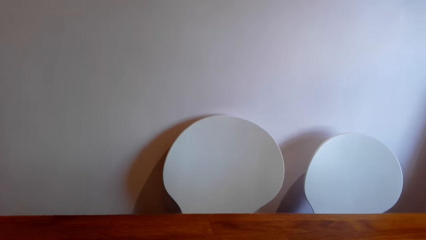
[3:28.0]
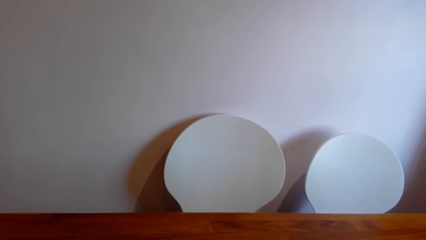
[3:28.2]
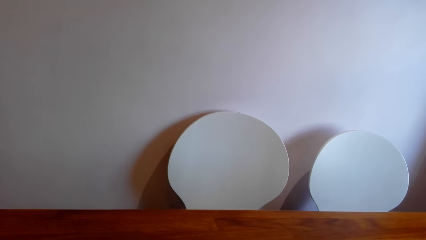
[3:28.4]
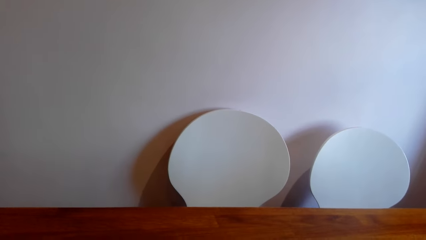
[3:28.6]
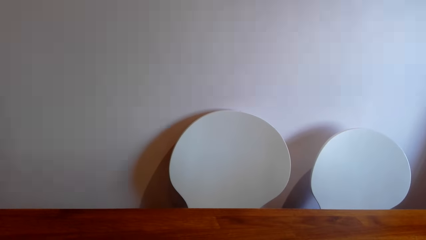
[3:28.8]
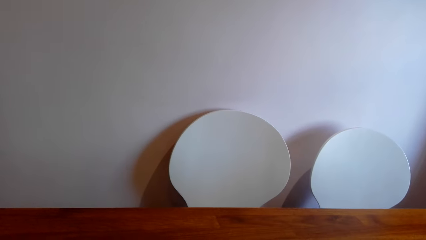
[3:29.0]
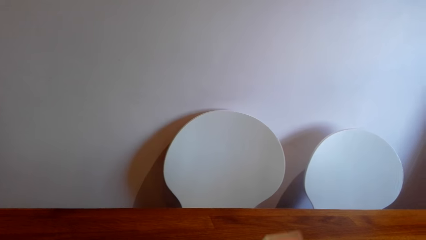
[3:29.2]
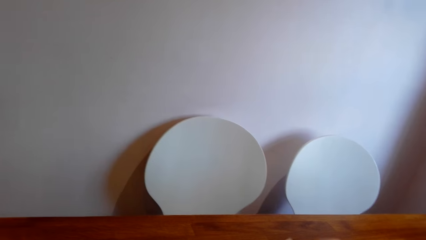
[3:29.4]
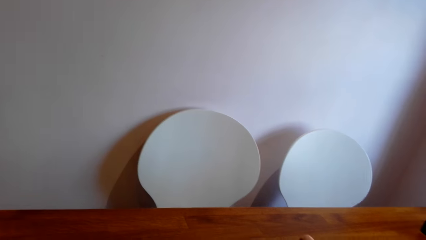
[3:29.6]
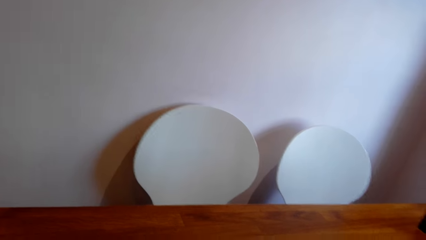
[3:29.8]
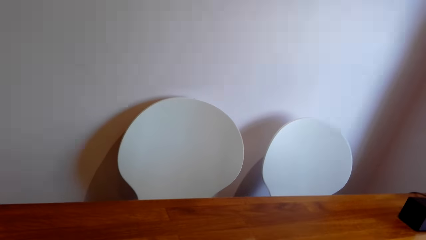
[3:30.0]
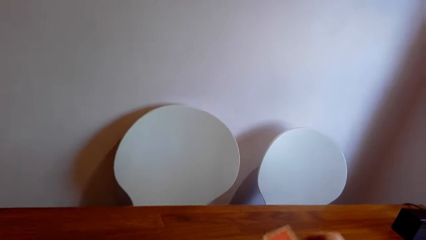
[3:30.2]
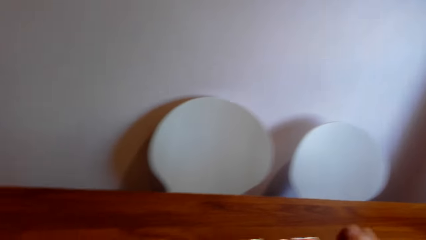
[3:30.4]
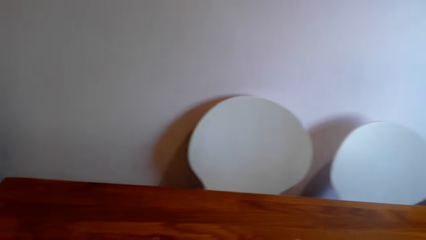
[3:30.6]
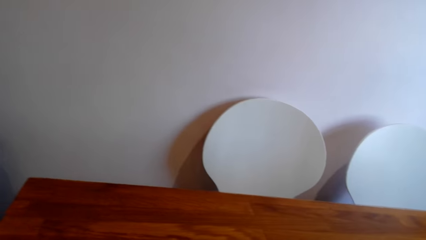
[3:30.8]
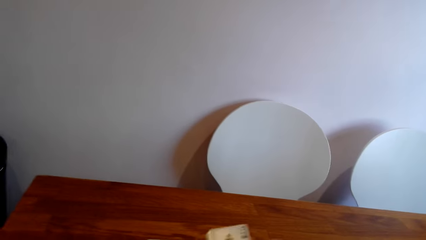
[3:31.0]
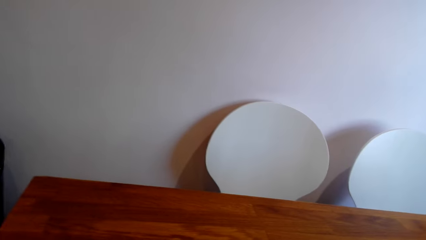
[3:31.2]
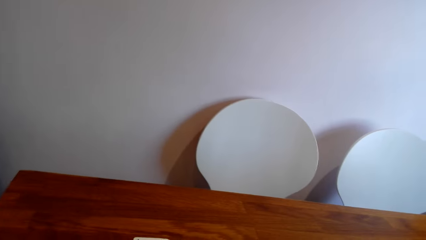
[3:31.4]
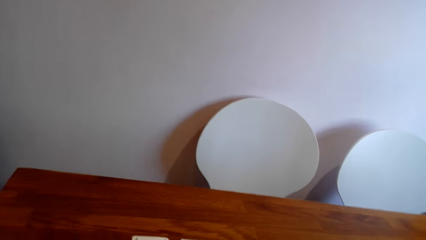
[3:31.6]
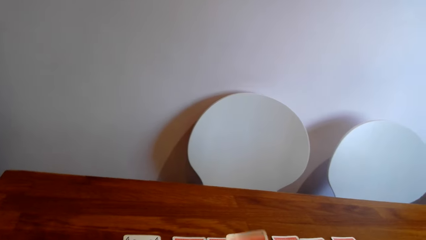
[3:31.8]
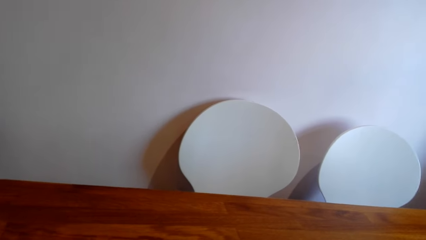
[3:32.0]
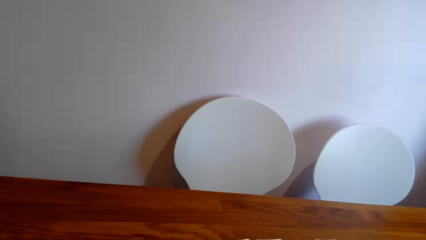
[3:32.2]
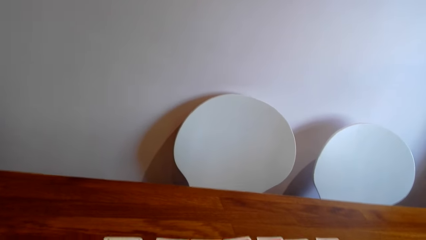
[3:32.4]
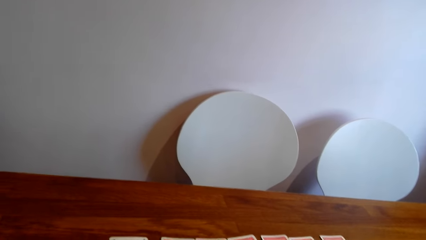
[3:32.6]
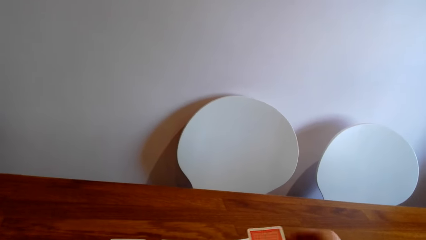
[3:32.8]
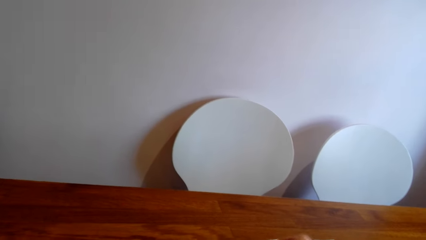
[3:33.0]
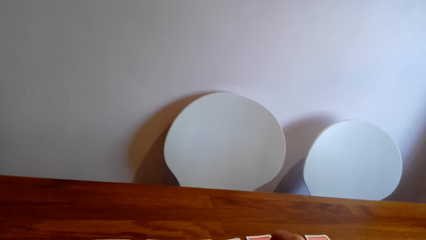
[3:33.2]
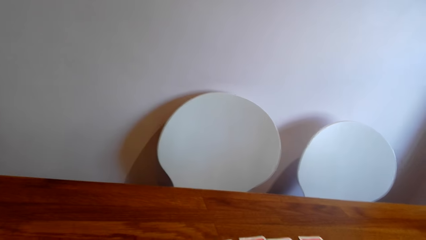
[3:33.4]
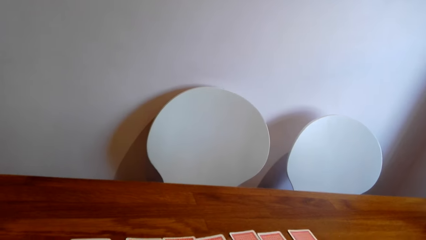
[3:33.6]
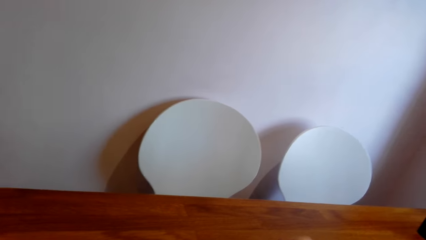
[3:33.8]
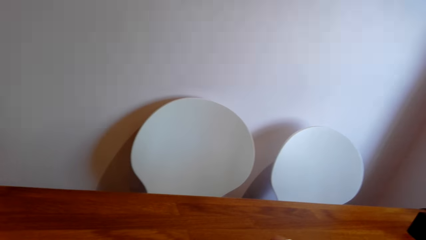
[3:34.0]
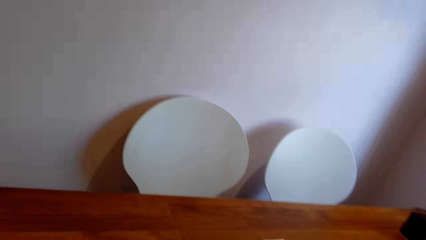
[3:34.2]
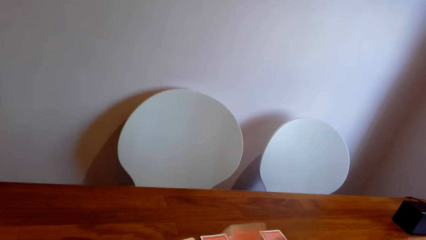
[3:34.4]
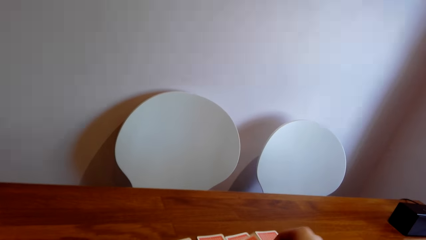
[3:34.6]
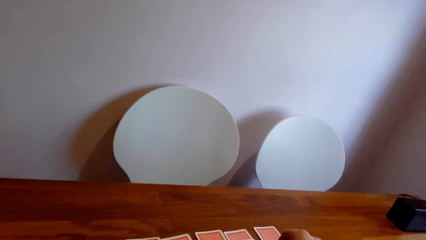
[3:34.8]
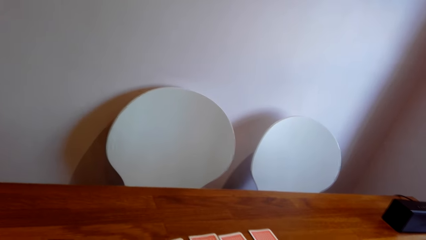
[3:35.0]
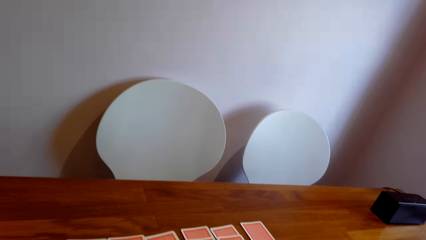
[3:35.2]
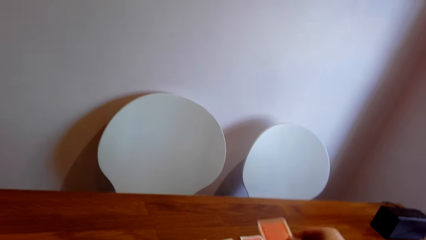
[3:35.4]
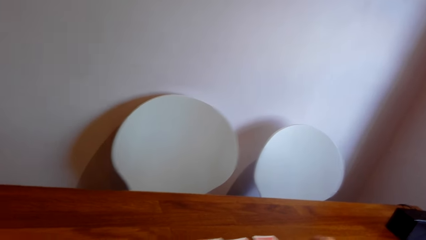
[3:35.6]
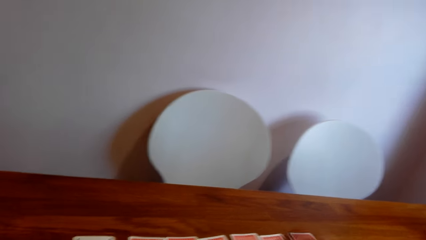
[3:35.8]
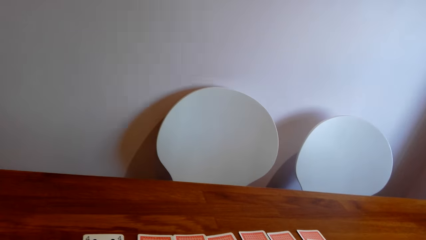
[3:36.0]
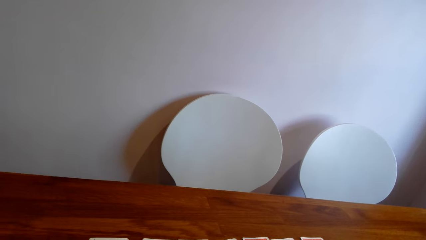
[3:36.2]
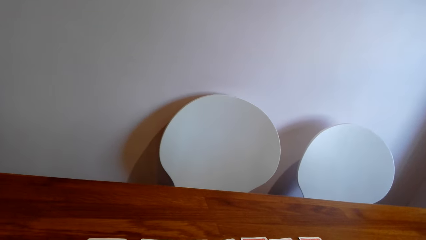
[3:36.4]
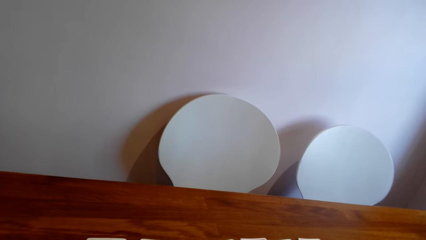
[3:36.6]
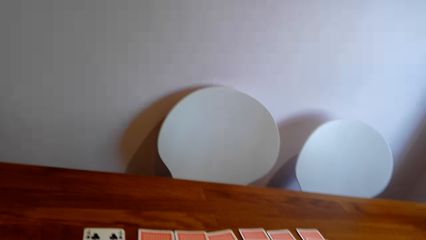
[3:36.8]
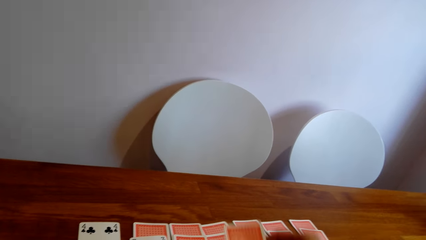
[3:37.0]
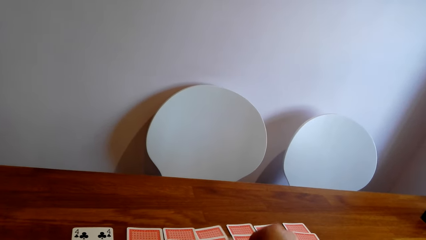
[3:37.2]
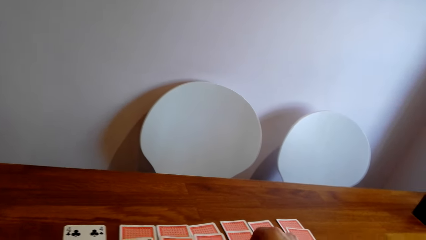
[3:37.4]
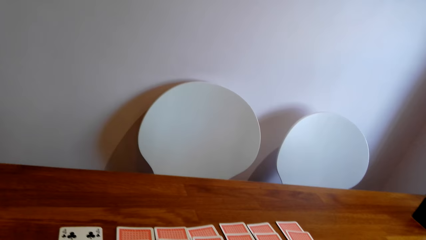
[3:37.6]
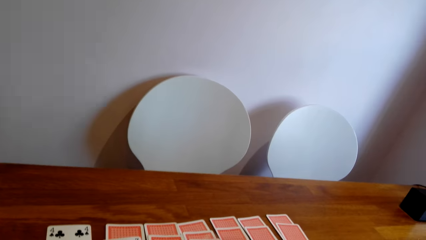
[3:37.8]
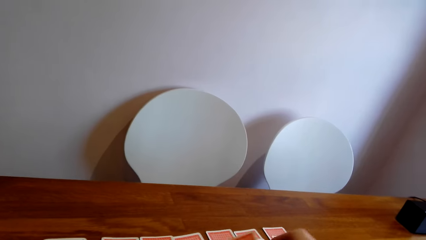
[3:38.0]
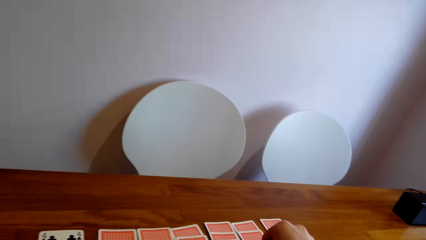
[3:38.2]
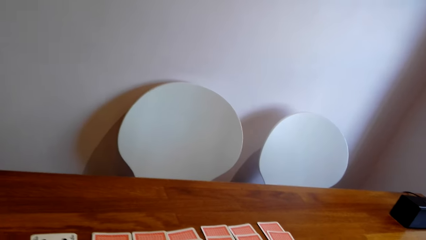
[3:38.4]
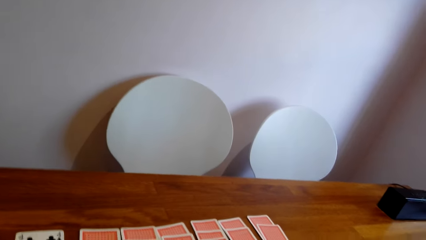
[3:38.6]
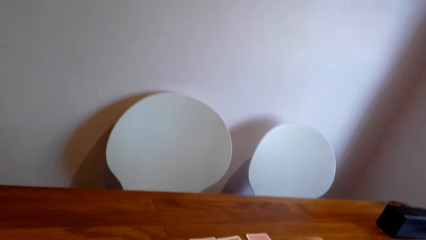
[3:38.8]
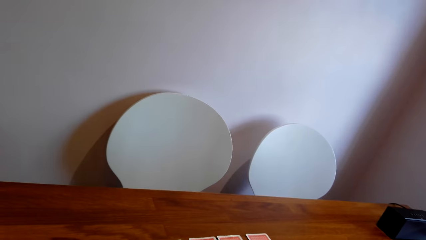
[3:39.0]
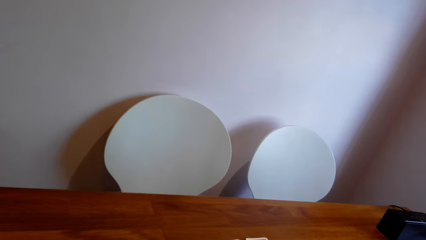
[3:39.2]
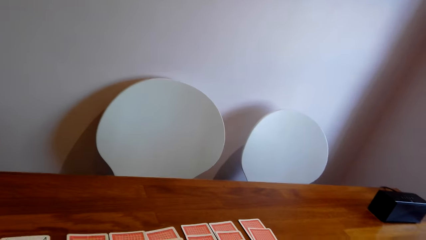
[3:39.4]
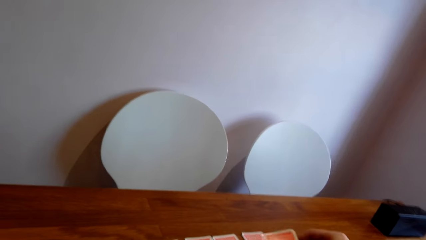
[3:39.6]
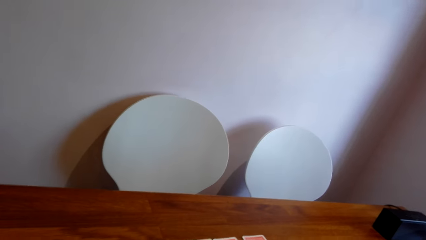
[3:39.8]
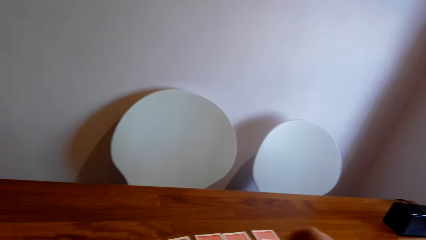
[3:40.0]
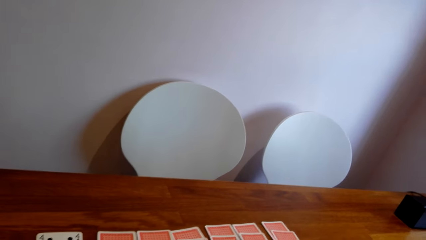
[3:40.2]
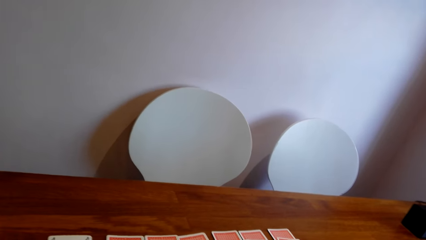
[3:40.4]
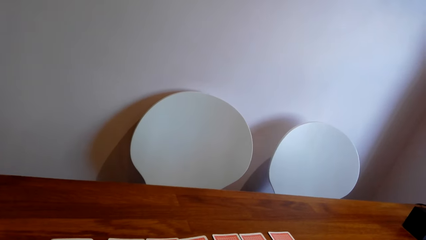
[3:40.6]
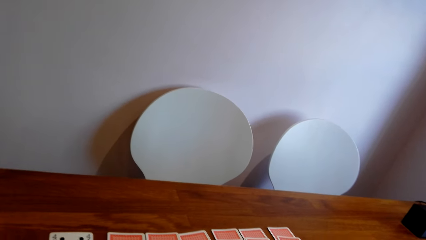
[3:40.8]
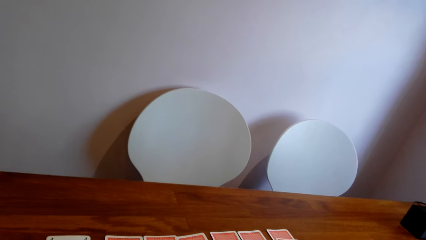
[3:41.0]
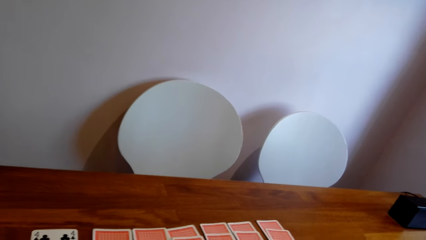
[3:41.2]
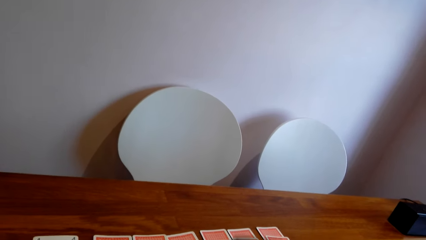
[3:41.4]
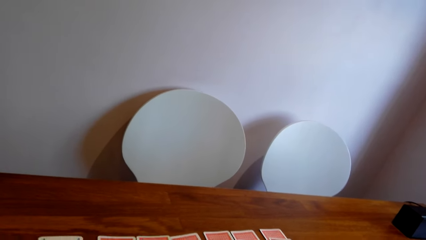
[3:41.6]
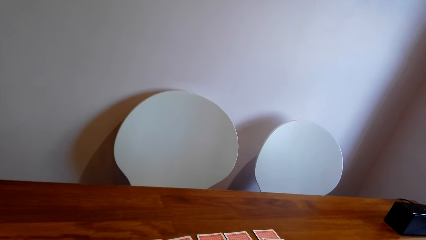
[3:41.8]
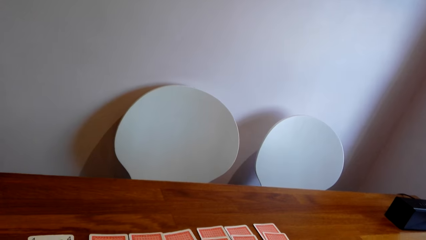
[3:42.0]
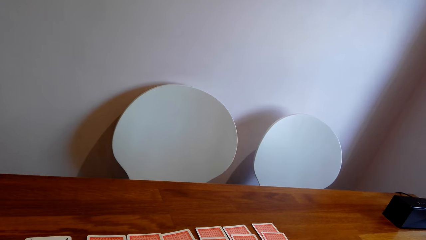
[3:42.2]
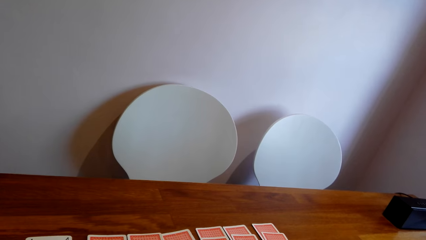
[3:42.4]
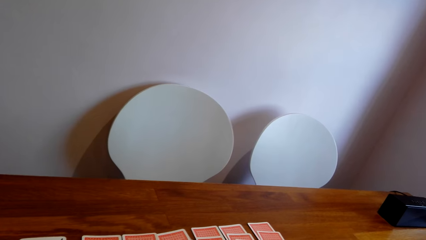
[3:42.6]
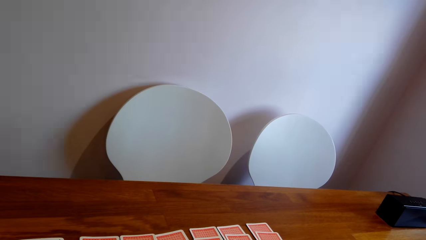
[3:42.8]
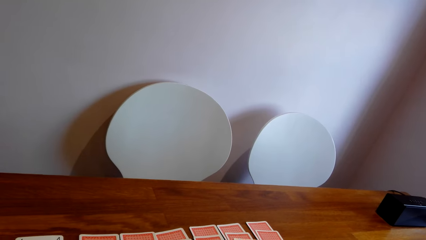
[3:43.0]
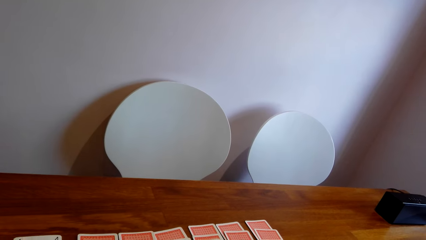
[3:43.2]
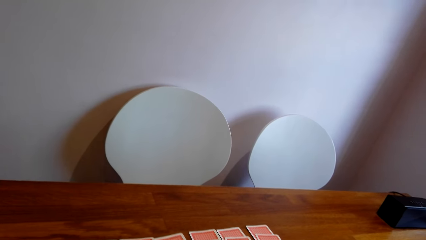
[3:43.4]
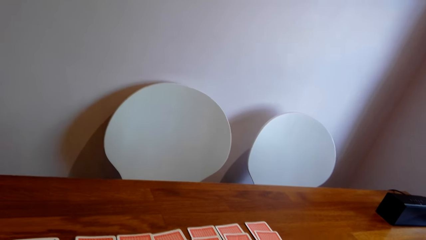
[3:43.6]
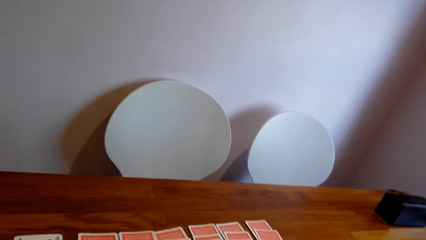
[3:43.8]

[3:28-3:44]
The camera wearer puts a card on the table. They hold the playing cards. They put a card on the table repeatedly.
